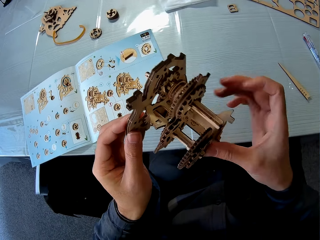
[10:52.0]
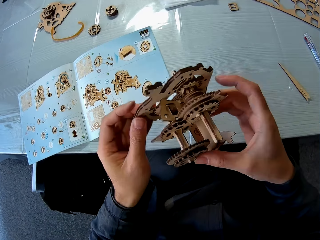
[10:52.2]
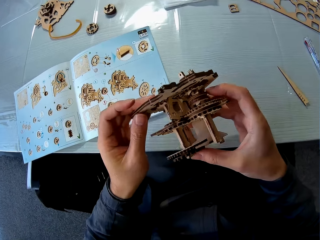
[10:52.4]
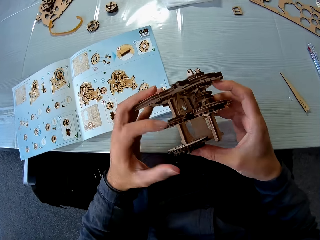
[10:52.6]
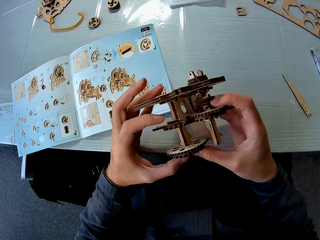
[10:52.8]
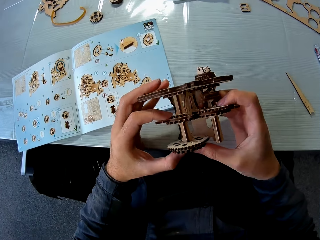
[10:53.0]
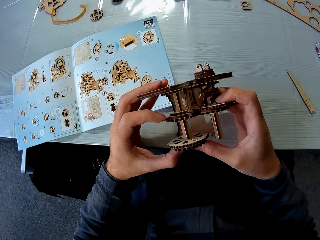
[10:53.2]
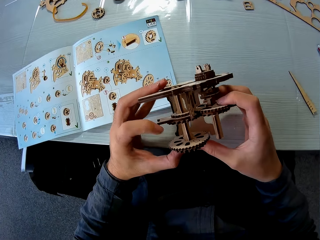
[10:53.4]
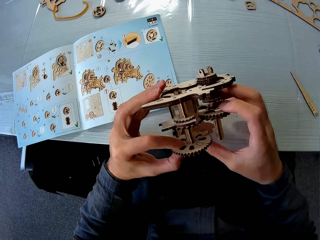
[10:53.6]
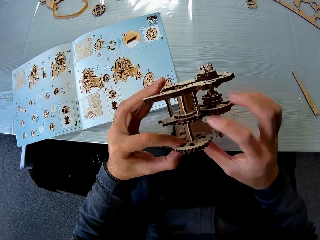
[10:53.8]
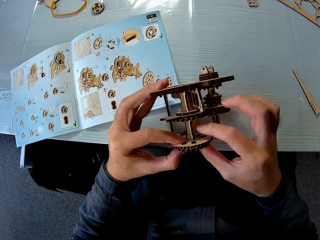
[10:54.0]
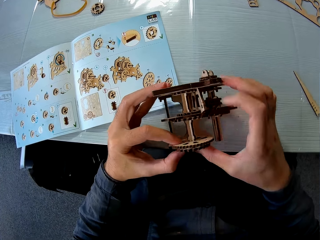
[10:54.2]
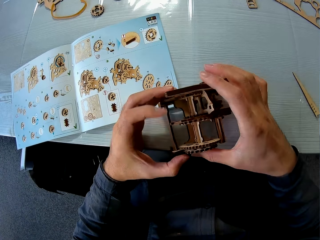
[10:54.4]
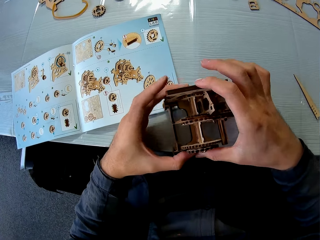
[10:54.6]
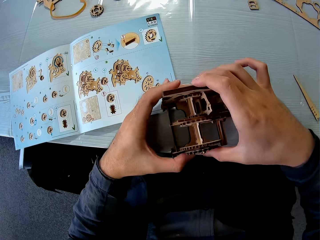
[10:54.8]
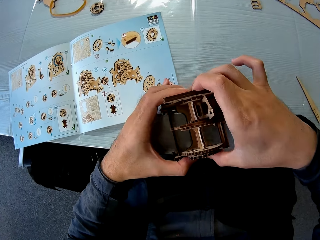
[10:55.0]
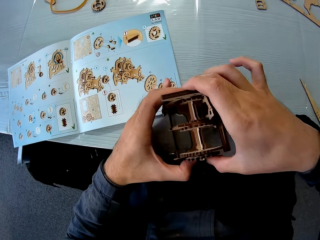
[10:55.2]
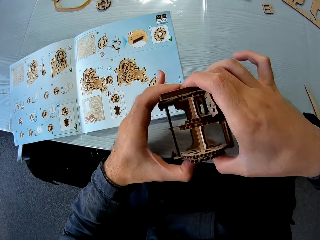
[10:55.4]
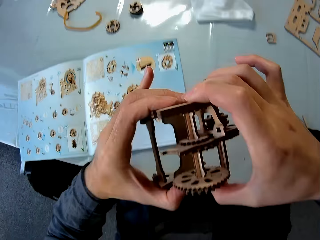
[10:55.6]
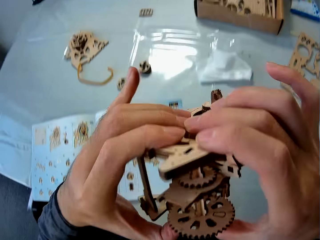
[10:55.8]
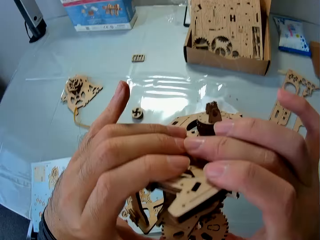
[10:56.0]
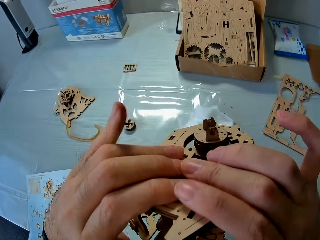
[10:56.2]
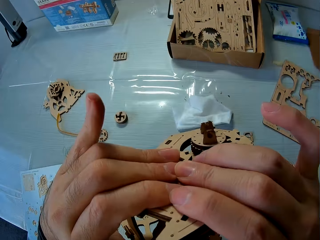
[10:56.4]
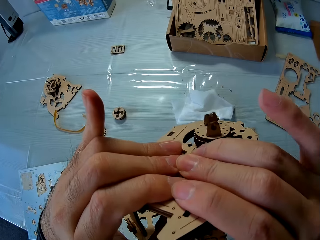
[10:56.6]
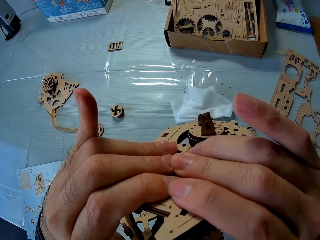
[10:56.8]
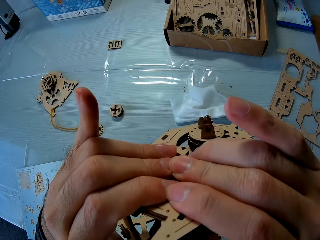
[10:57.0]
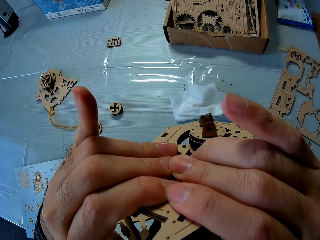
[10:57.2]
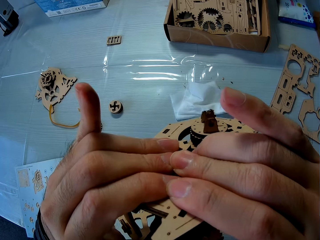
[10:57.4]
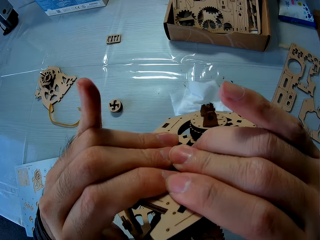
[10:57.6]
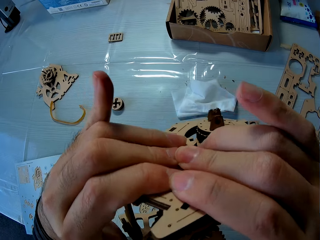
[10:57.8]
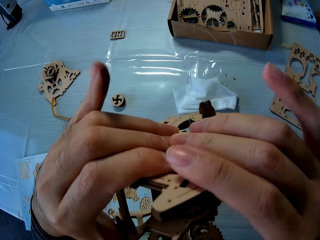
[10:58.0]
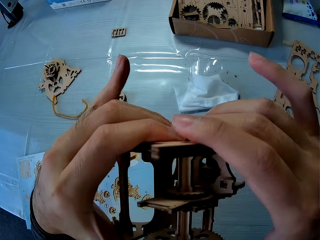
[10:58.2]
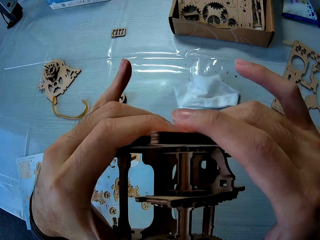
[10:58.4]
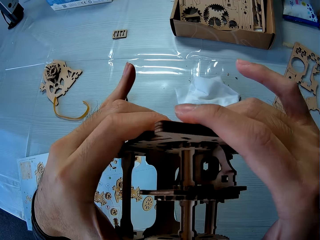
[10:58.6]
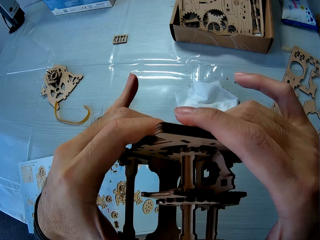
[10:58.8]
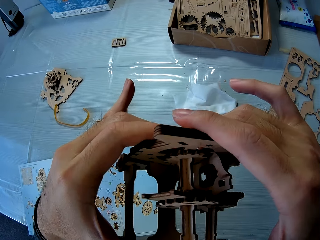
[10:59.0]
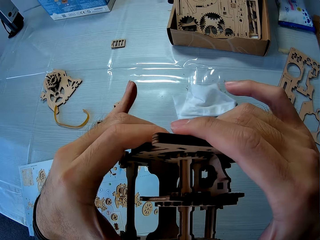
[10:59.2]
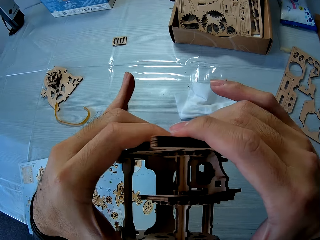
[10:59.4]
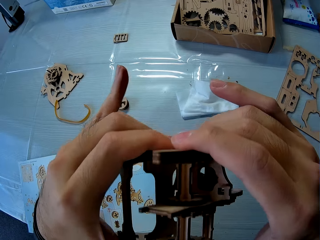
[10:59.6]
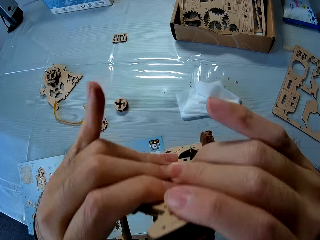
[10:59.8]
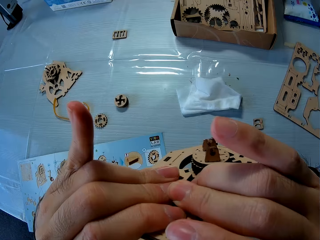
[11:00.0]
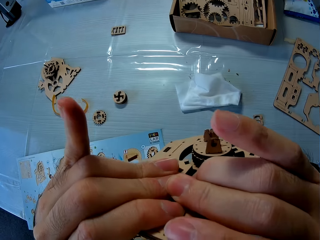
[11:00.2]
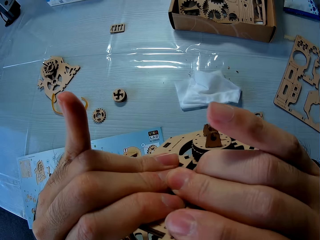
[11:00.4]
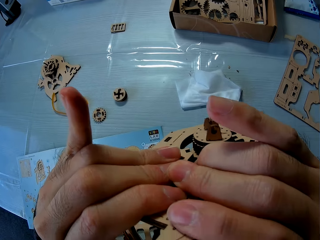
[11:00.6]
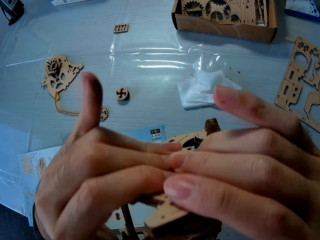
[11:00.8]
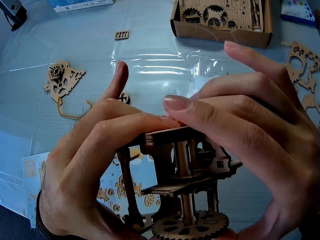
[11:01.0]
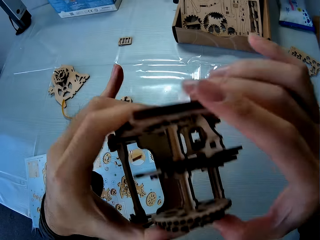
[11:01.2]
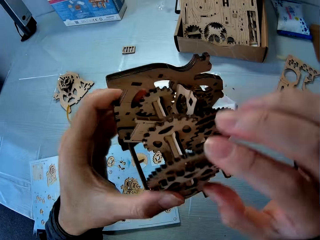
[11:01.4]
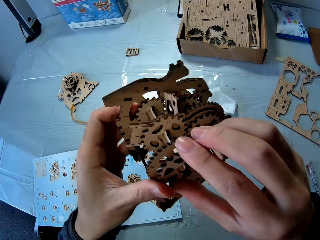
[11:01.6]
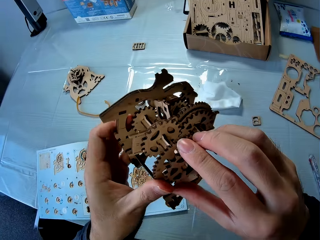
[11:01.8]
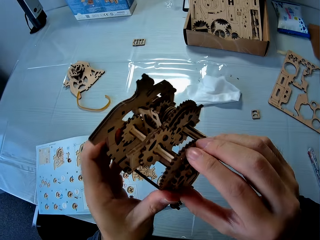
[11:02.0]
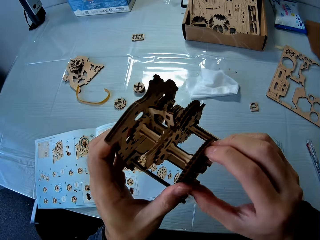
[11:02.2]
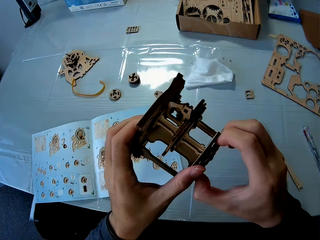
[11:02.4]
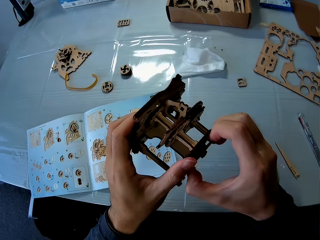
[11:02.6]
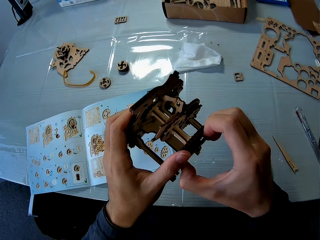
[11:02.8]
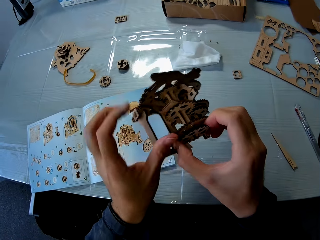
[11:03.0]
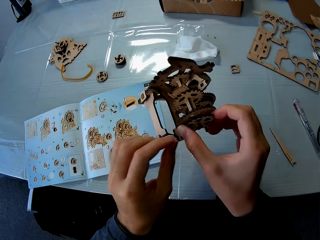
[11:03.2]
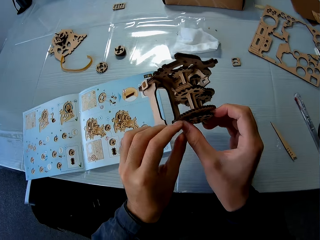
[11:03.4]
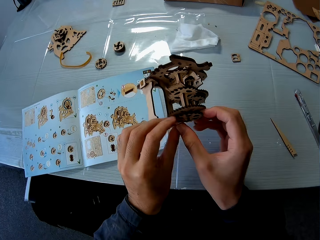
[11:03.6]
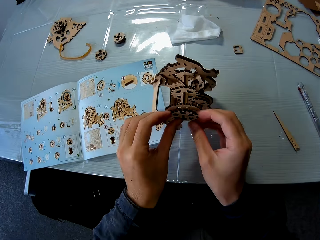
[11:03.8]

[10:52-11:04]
The camera wearer puts the wooden gear in the wood gears model.

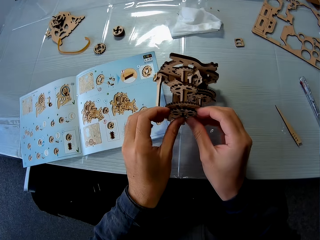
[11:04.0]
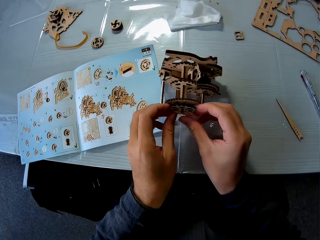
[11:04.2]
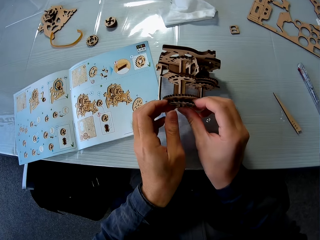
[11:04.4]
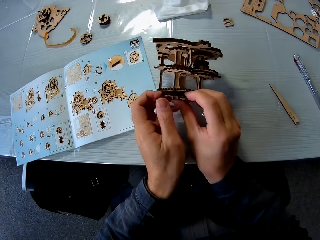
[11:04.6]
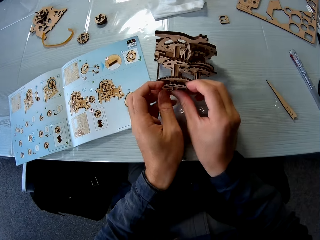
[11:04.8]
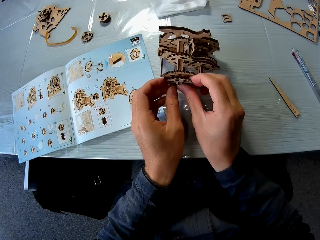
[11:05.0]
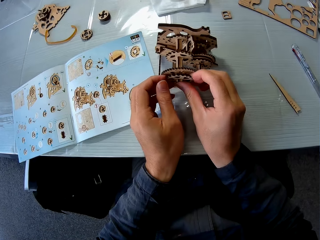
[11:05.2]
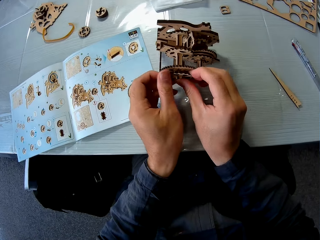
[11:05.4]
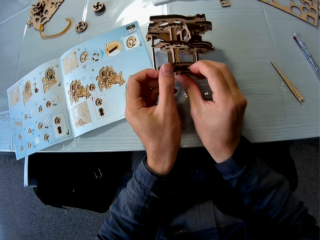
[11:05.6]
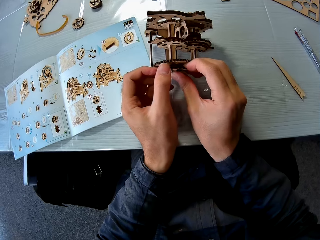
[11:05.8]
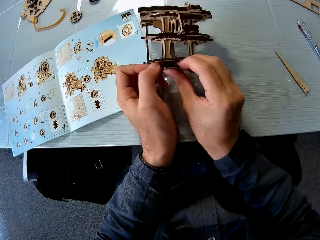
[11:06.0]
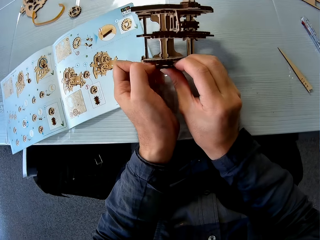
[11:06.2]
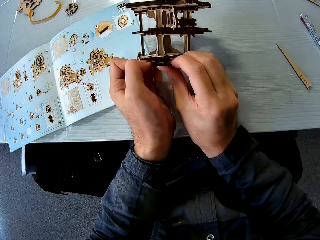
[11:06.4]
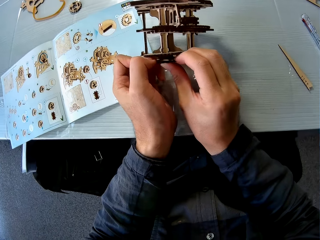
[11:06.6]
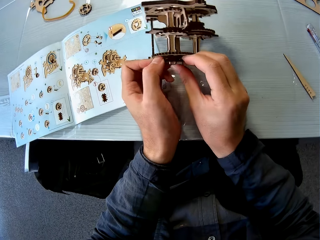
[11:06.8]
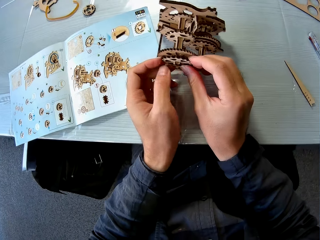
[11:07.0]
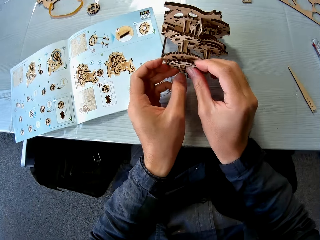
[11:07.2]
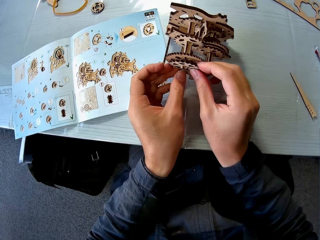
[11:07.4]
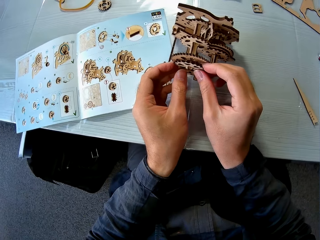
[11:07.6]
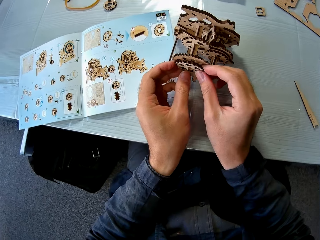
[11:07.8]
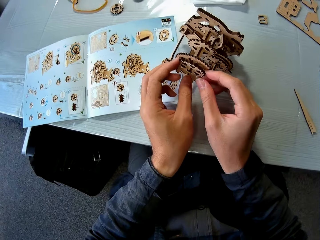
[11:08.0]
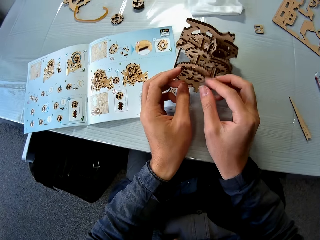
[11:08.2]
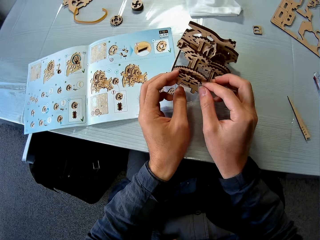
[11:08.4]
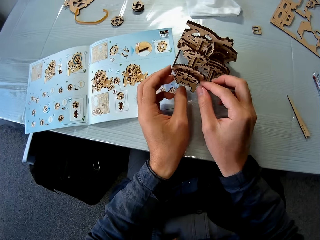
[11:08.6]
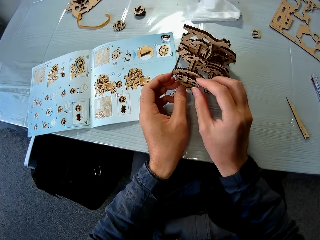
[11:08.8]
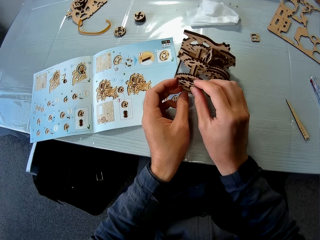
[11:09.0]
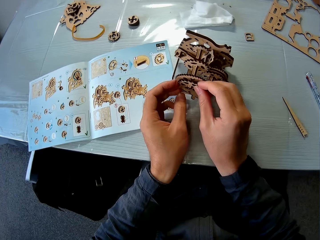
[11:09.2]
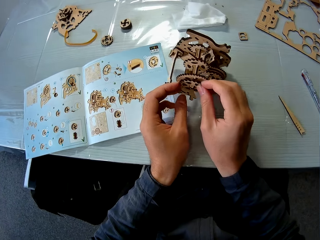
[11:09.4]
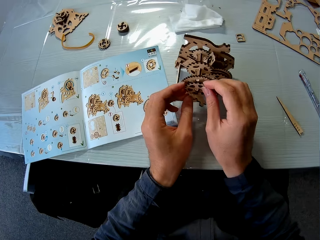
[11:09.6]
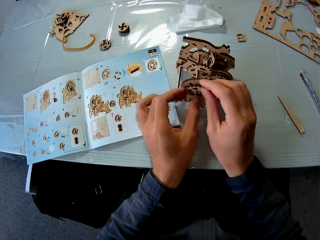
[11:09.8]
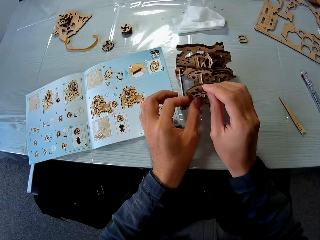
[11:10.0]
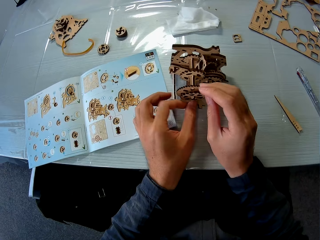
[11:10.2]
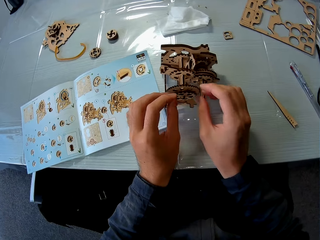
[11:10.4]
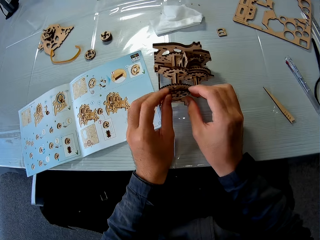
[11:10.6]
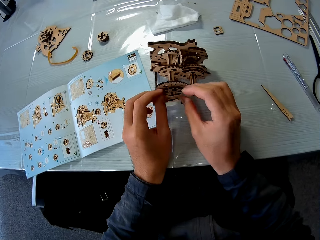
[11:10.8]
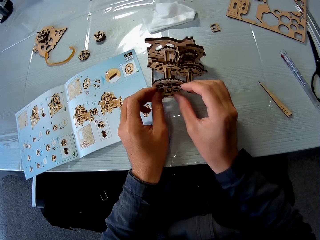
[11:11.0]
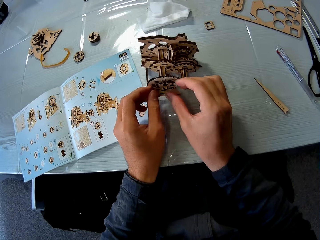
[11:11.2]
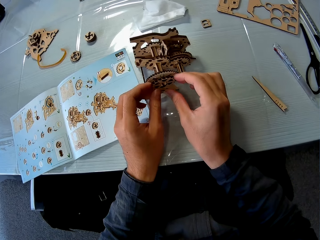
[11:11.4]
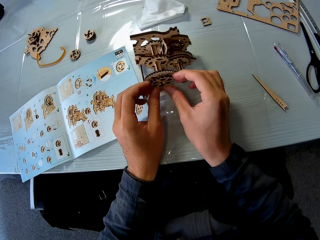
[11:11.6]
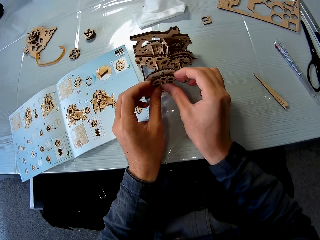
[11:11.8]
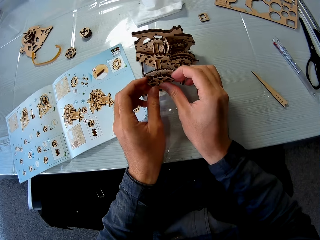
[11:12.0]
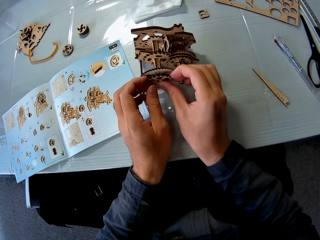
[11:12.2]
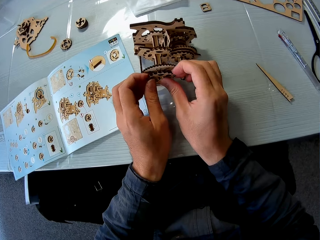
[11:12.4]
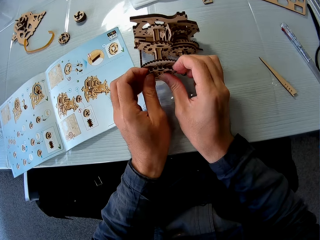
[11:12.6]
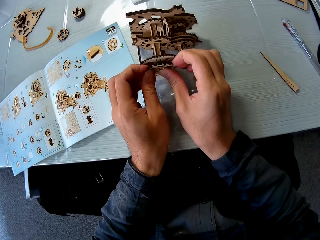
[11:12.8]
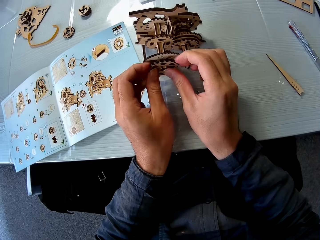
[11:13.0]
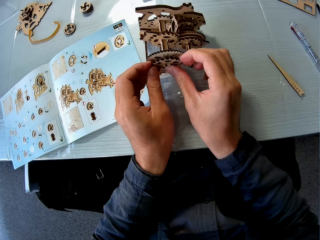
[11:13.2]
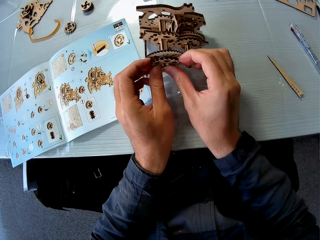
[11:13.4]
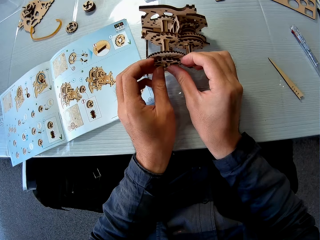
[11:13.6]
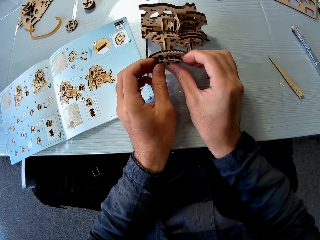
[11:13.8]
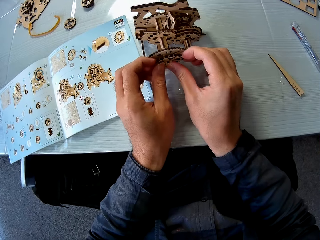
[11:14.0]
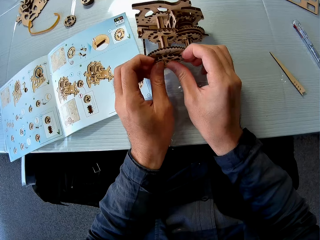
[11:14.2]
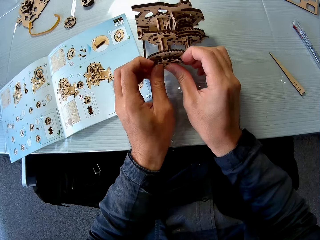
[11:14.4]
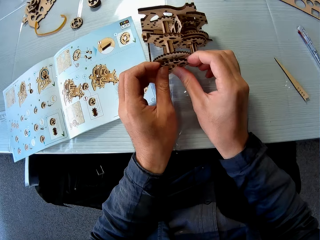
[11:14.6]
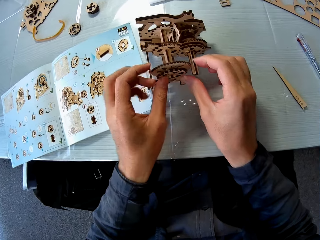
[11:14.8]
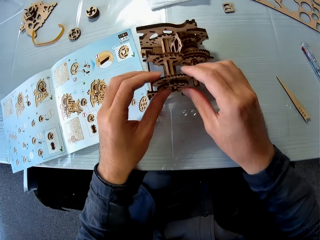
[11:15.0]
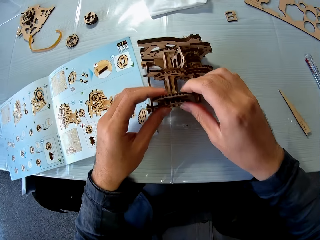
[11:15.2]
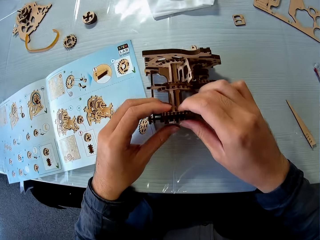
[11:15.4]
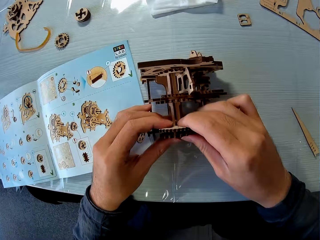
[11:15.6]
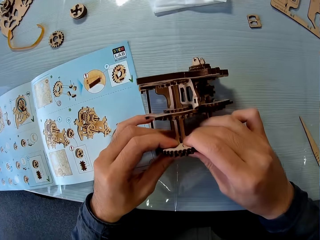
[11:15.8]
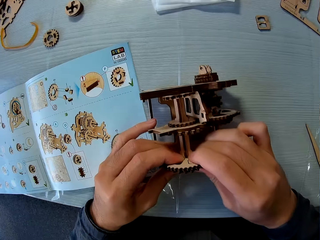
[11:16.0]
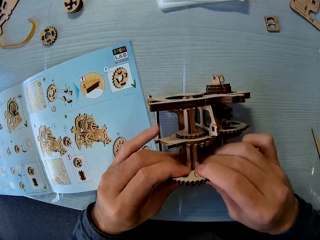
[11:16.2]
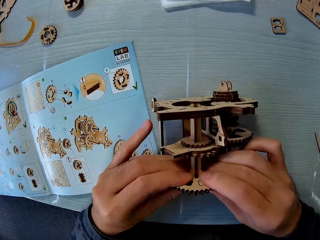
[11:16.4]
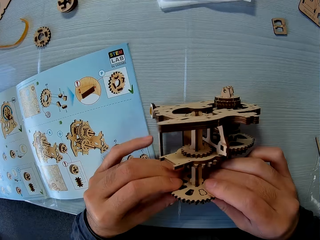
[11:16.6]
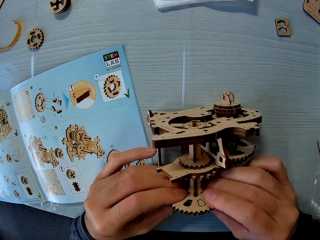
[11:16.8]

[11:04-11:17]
The camera wearer drops the gear assembly.
